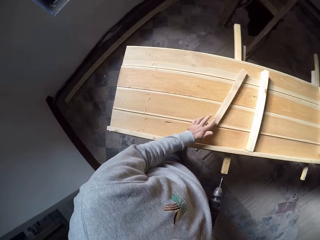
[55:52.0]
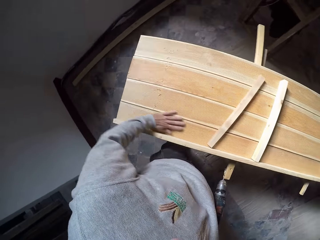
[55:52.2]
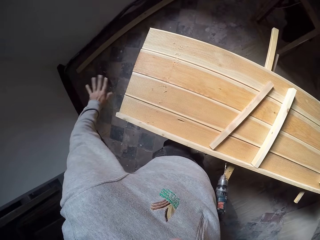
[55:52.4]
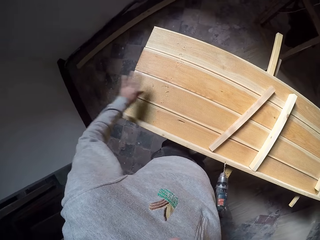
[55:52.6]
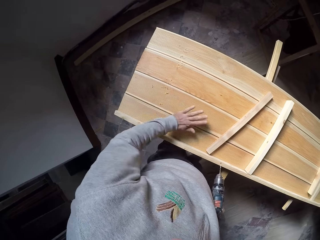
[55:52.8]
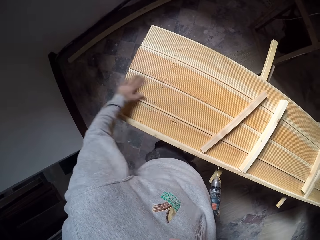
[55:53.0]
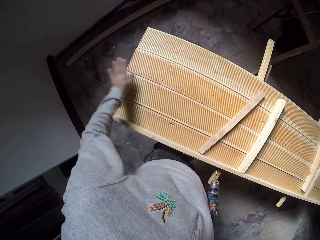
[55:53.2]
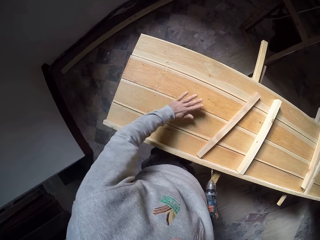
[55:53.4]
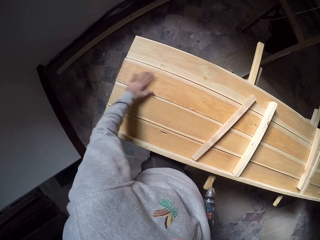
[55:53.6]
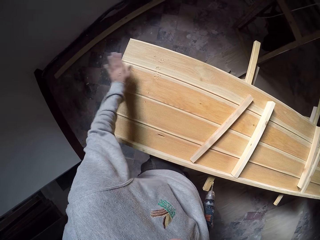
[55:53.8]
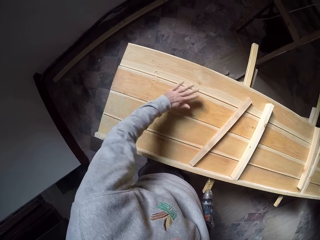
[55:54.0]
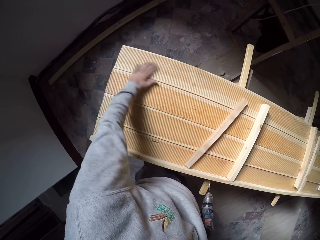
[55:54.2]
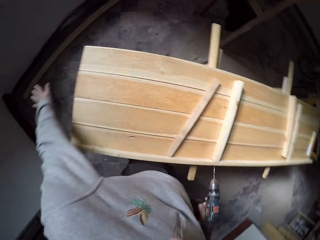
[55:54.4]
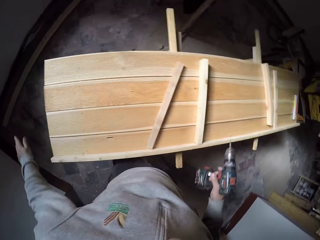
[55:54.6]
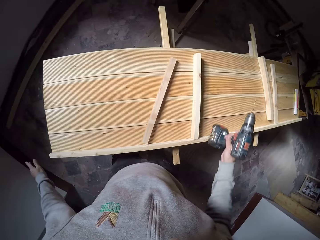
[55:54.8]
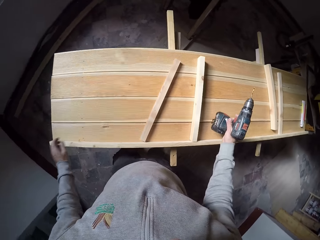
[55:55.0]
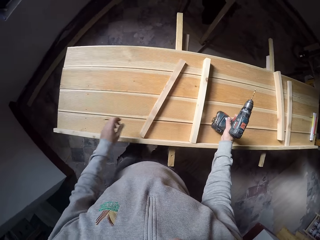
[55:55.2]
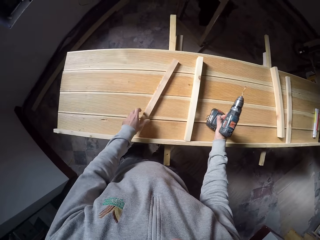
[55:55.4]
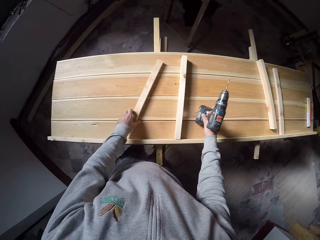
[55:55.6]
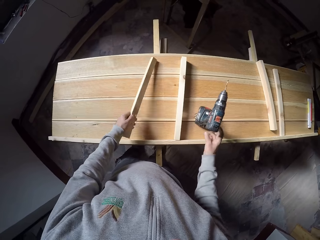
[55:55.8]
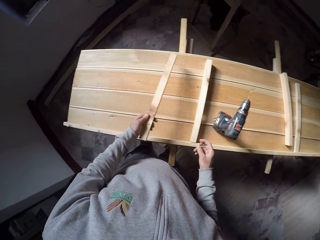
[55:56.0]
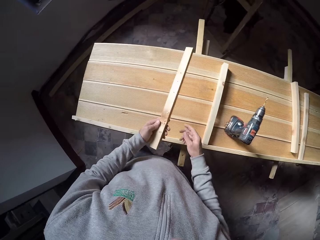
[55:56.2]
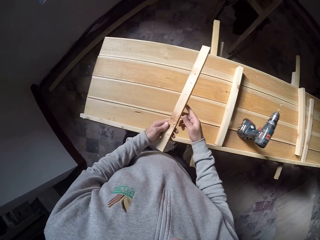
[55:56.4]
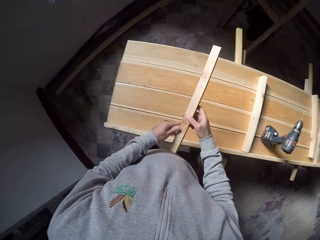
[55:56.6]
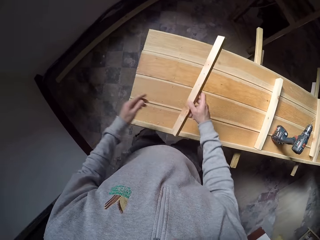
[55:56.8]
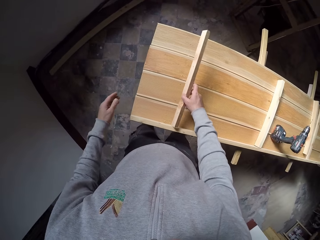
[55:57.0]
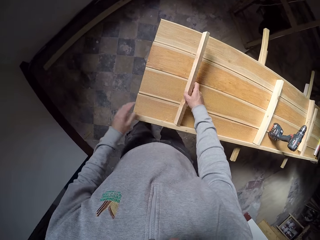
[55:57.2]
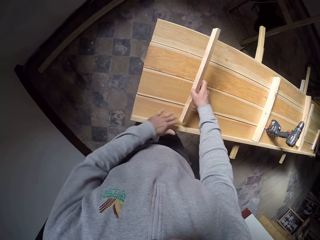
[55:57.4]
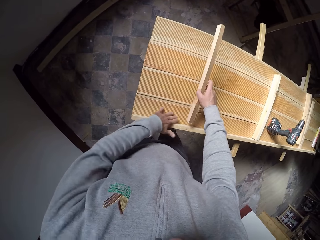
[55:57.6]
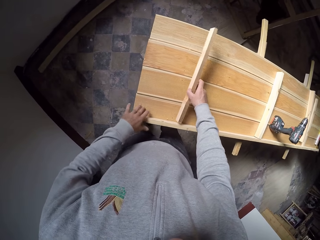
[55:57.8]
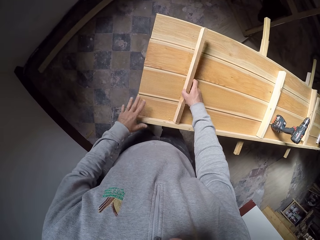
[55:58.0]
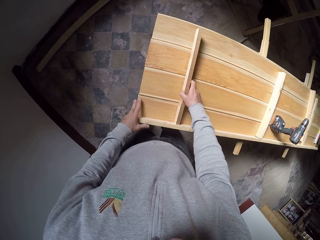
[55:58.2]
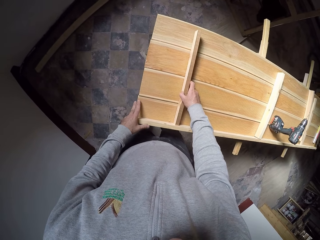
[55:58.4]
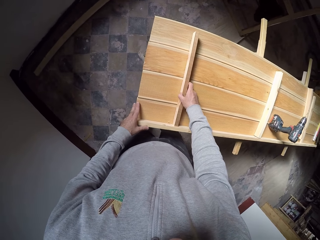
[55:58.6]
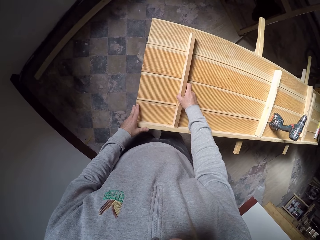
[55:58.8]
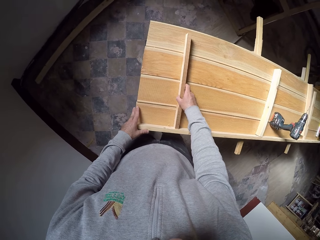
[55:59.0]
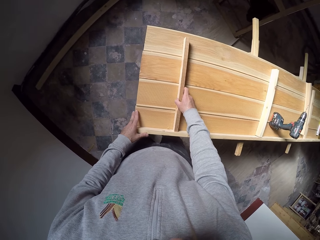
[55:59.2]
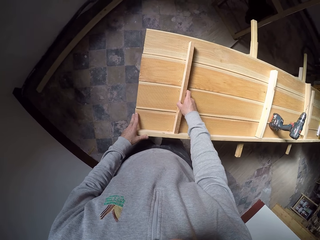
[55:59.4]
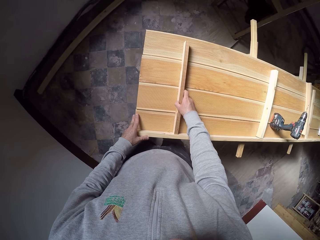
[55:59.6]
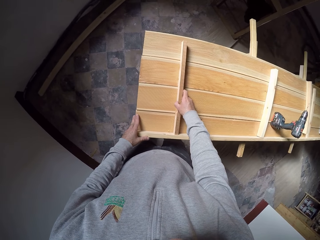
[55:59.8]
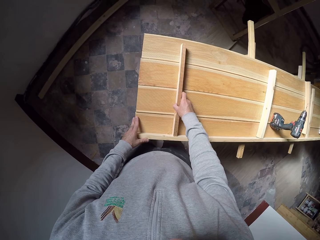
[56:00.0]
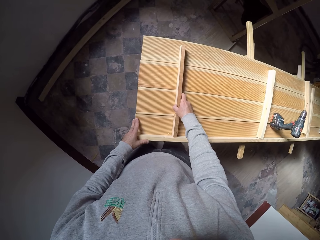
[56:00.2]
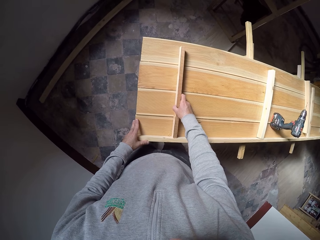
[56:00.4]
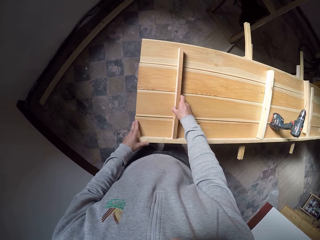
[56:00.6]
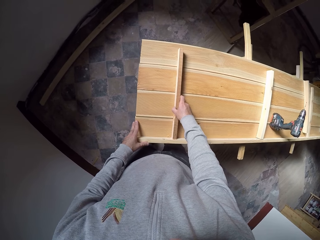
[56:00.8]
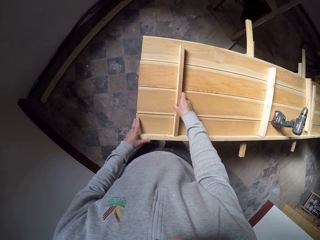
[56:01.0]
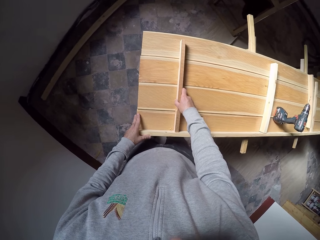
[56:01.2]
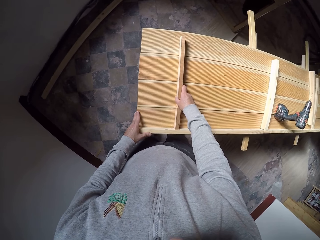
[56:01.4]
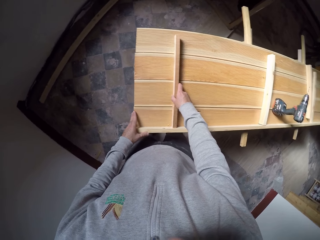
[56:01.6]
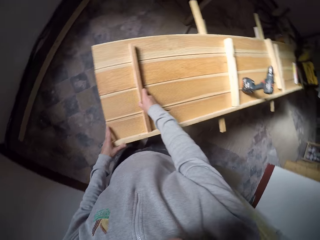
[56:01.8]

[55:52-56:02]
The camera wearer puts the wooden rod on the wooden structure. They wipe the wooden structure. They put down the drill. They pick up the wooden rod. They put down the wooden rod. They adjust a piece of wood.

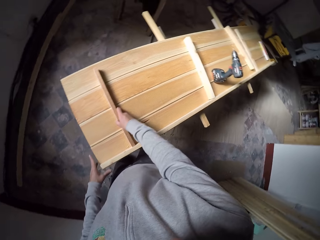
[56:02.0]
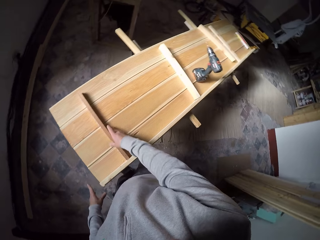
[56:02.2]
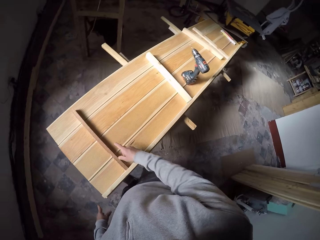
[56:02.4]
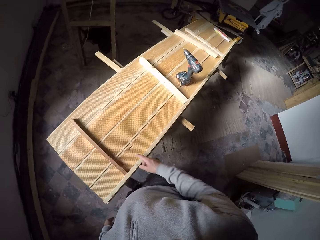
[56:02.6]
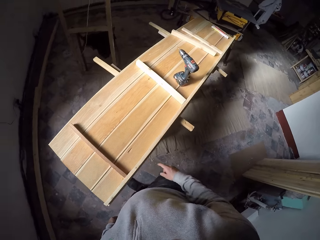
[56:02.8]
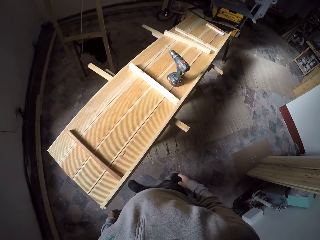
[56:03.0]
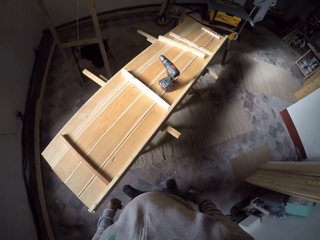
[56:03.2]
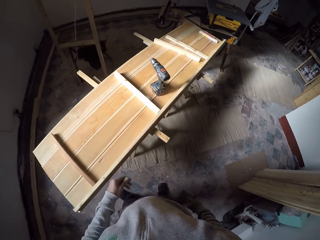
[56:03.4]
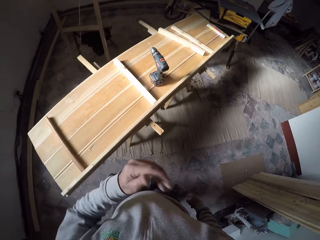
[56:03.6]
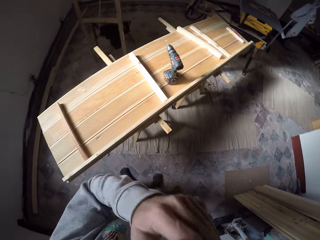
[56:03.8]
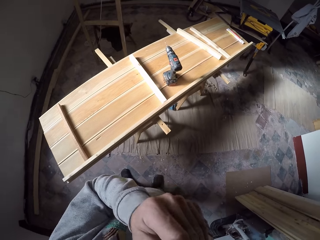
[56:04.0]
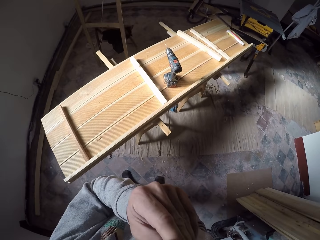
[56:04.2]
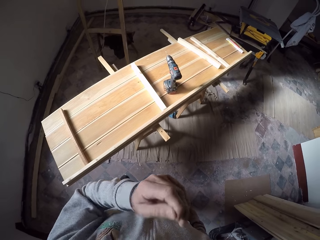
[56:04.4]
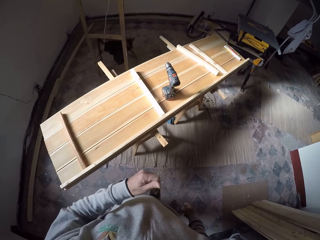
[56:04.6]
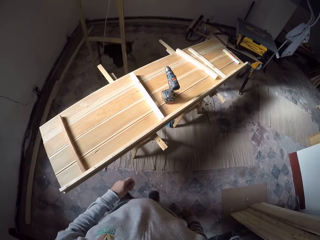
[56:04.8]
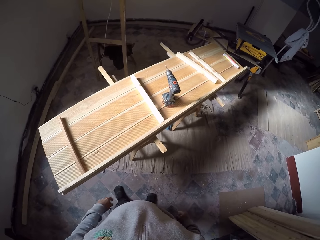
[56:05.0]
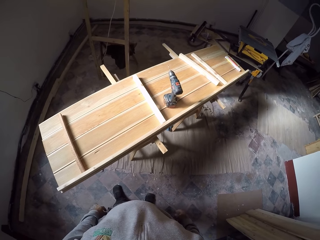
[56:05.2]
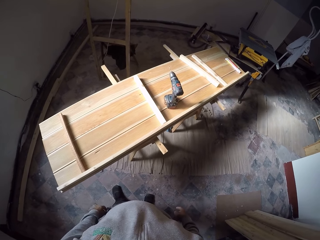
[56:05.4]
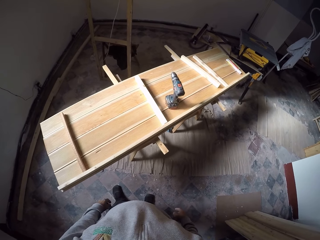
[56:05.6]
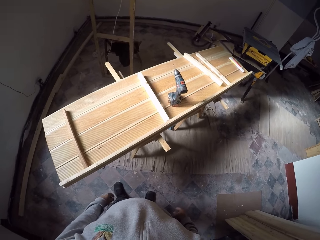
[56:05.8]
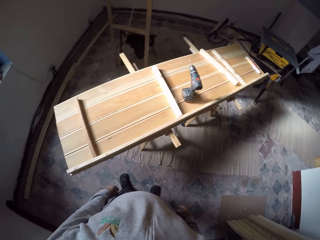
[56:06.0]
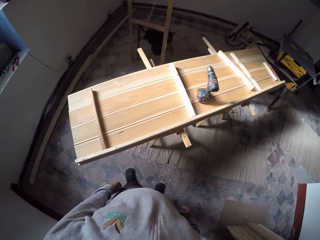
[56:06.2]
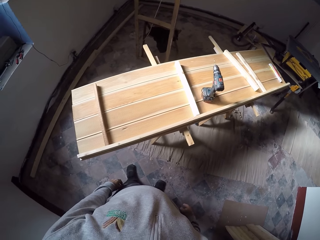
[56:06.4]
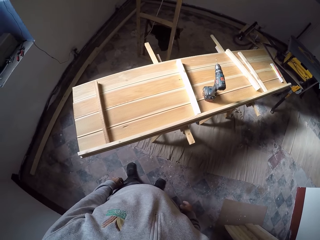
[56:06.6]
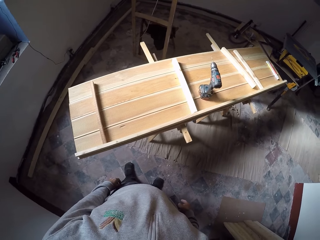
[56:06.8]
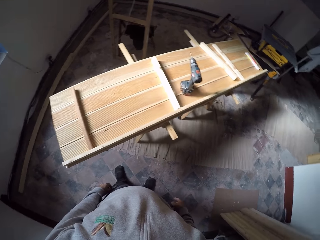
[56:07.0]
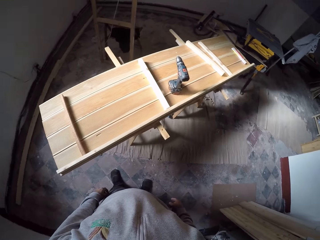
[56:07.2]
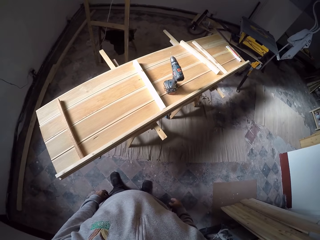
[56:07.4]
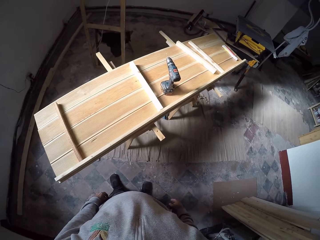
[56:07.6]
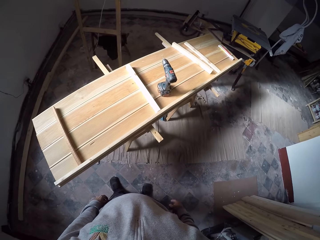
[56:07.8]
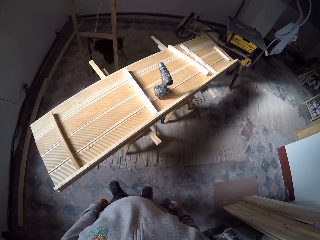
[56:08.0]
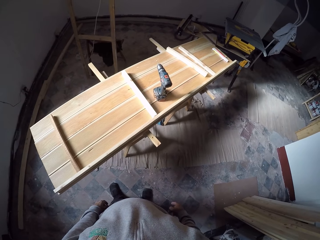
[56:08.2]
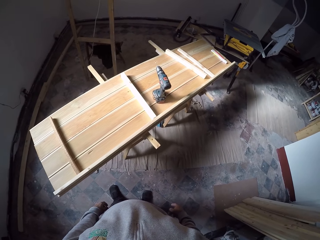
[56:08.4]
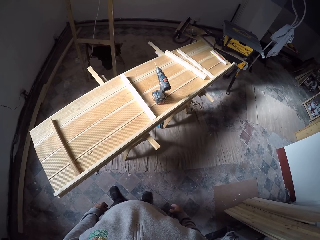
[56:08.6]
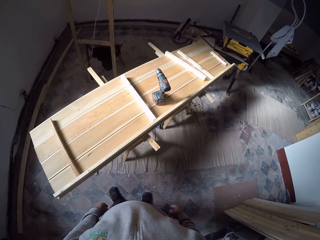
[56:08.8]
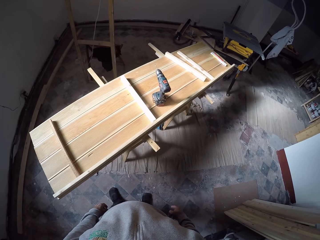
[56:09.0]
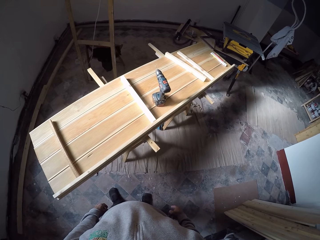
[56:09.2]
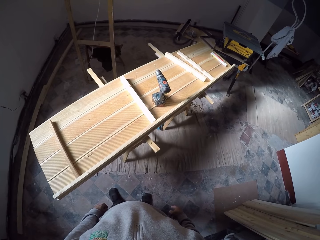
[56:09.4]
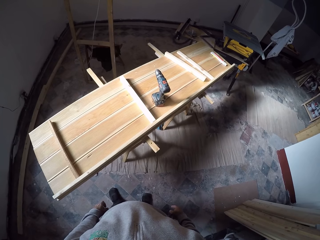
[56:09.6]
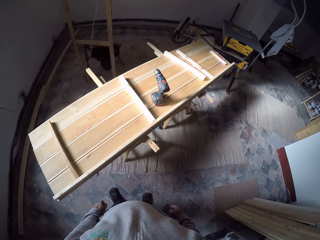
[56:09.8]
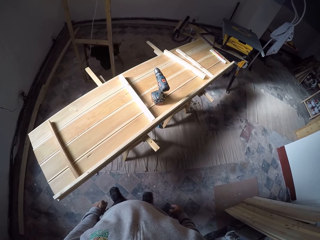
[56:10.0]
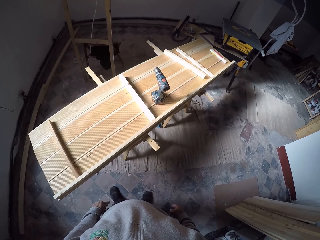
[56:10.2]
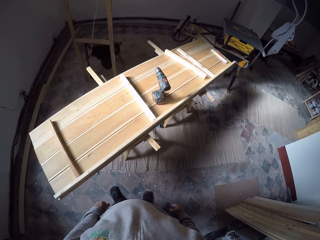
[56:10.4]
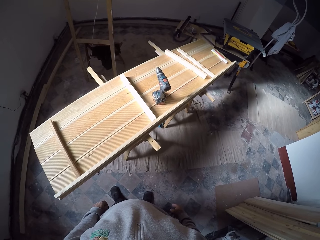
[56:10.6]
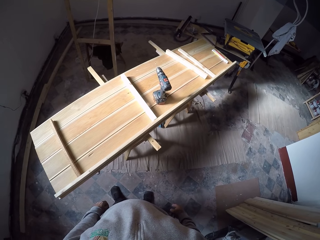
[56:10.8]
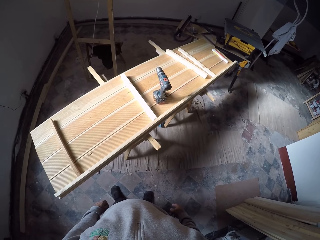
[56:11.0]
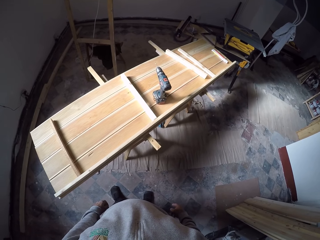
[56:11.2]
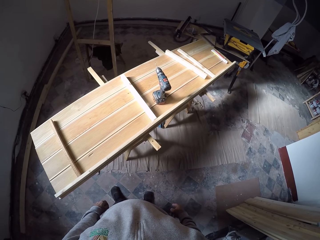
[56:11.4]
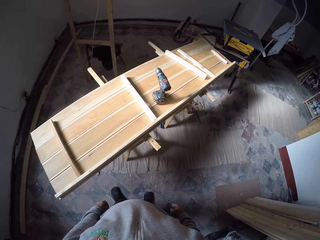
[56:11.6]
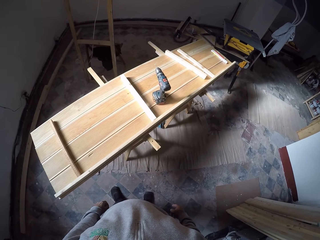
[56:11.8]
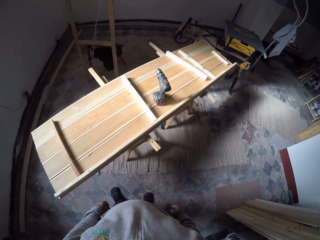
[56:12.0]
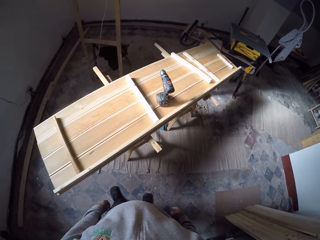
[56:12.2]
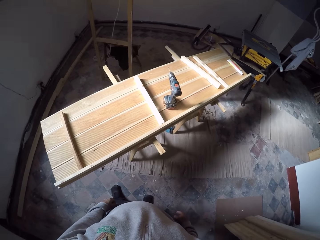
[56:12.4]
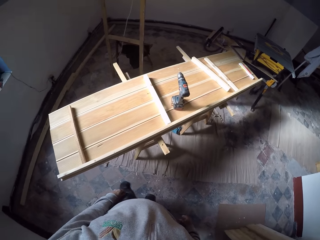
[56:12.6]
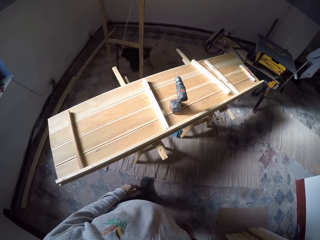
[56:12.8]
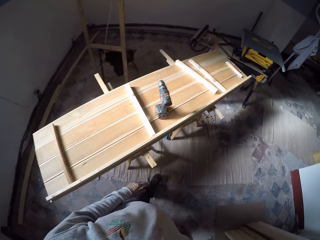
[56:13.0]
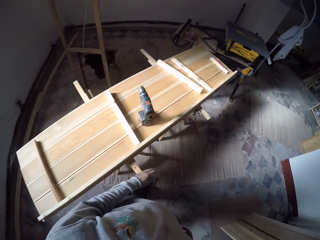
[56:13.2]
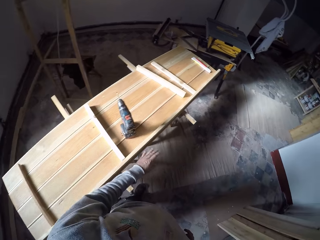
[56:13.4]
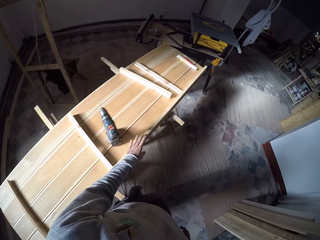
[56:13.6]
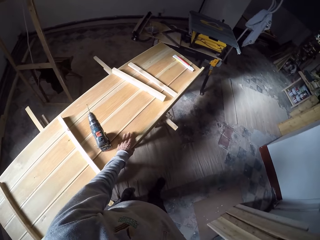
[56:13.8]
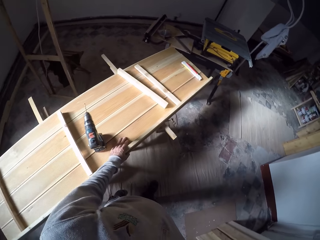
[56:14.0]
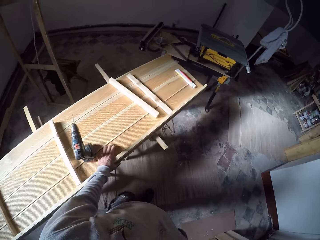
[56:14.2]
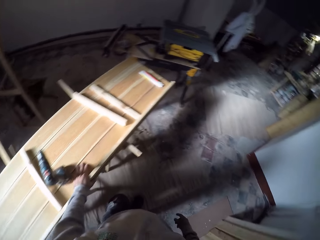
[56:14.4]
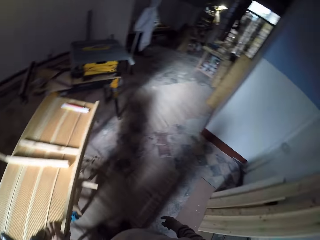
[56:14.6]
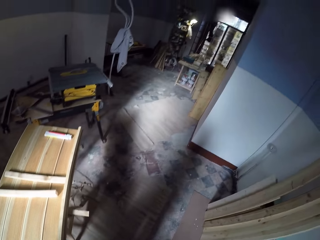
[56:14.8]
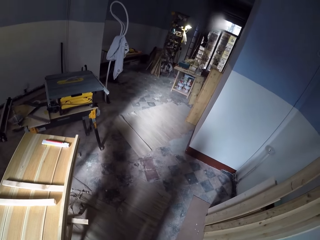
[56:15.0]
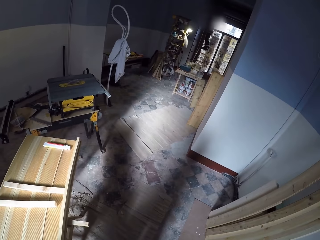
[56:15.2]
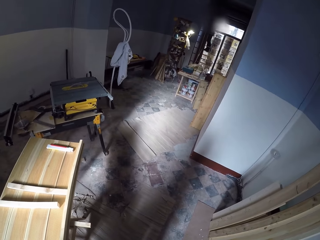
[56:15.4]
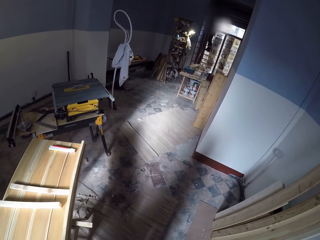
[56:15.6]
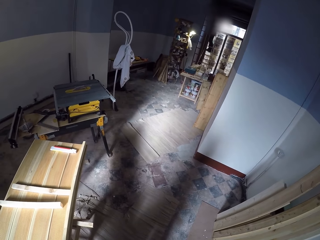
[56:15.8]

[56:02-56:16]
The camera wearer lifts his hand. He puts down his hand. He looks at the wood. He looks around the room. He walks beside the wood. He touches the wooden structure and holds the wood.
